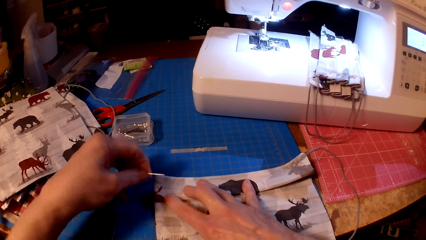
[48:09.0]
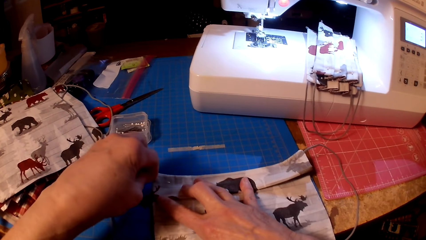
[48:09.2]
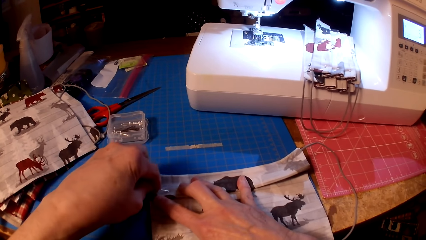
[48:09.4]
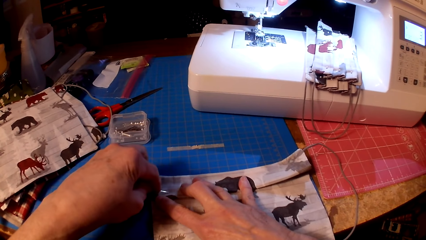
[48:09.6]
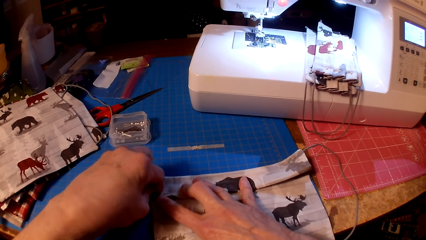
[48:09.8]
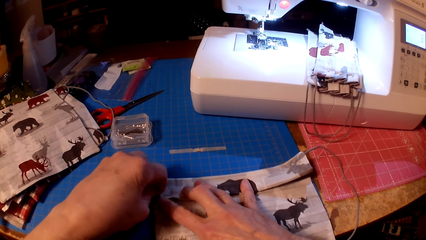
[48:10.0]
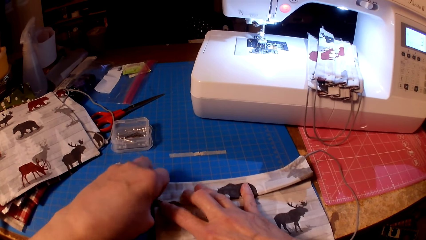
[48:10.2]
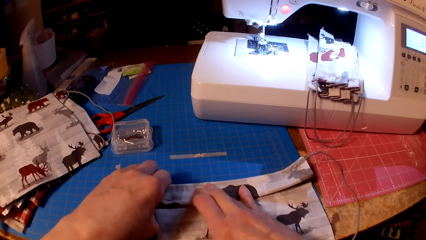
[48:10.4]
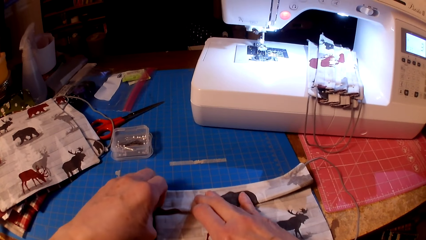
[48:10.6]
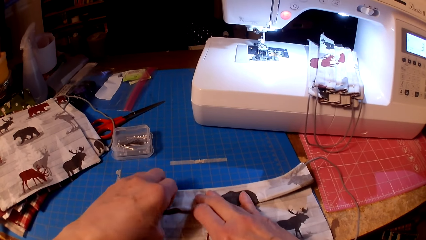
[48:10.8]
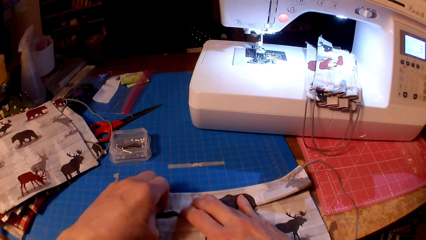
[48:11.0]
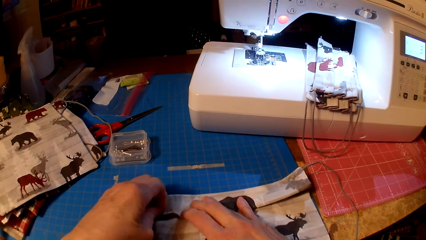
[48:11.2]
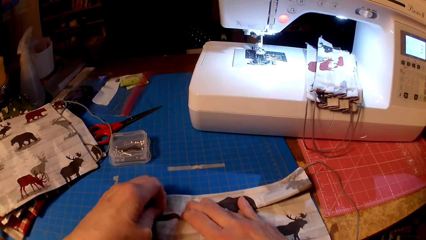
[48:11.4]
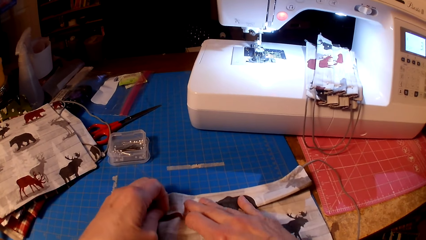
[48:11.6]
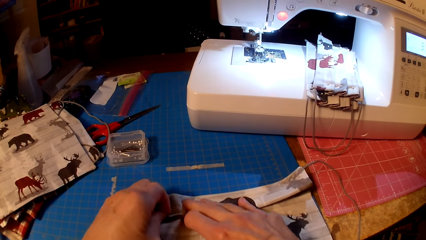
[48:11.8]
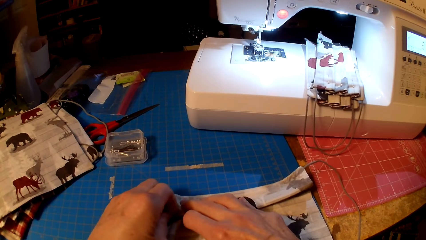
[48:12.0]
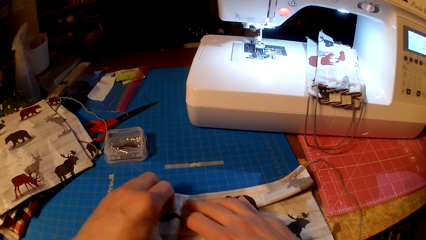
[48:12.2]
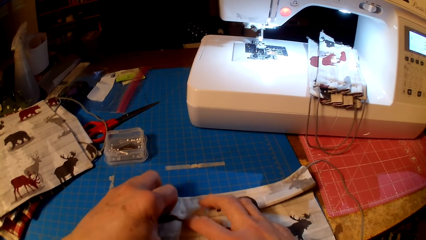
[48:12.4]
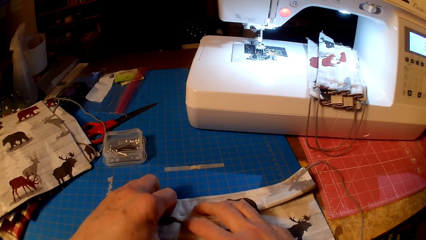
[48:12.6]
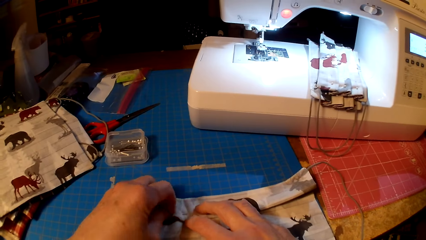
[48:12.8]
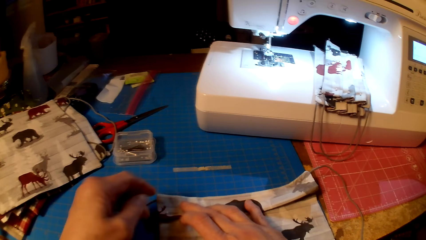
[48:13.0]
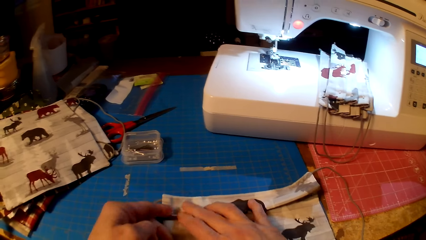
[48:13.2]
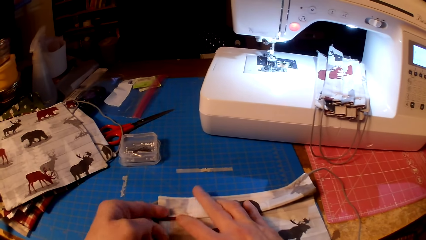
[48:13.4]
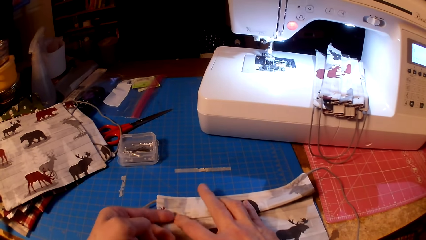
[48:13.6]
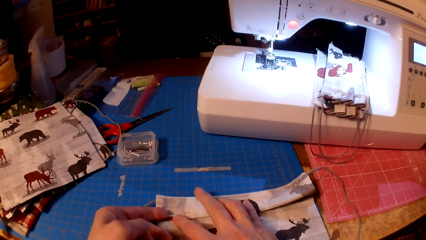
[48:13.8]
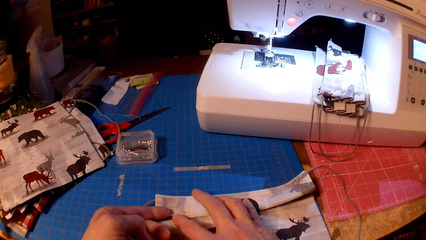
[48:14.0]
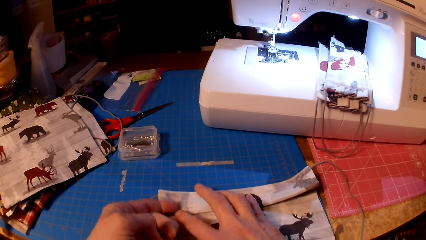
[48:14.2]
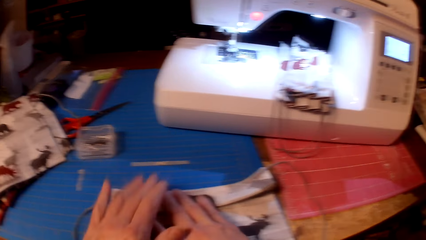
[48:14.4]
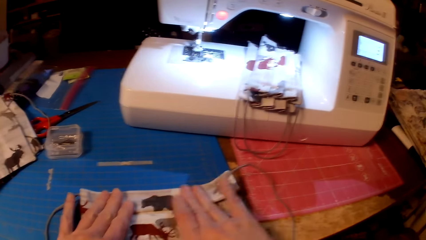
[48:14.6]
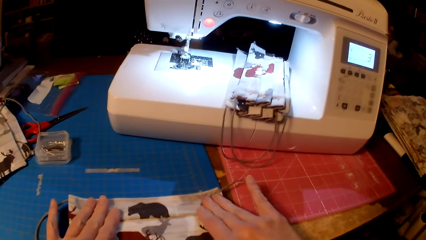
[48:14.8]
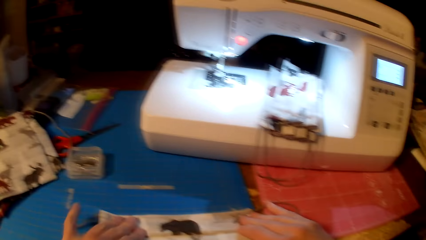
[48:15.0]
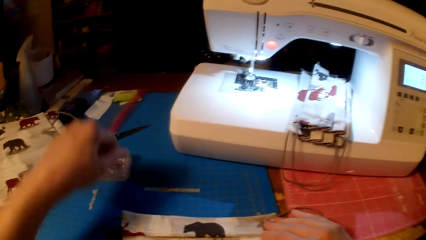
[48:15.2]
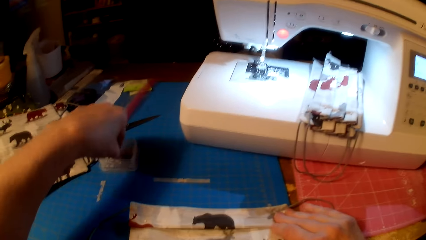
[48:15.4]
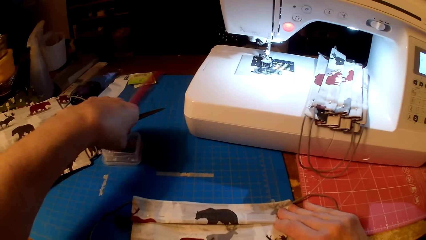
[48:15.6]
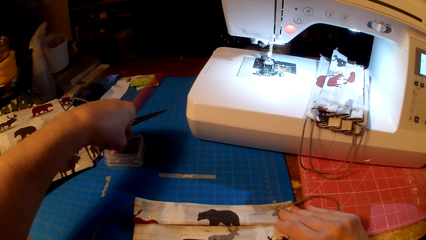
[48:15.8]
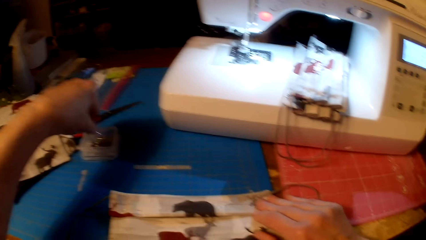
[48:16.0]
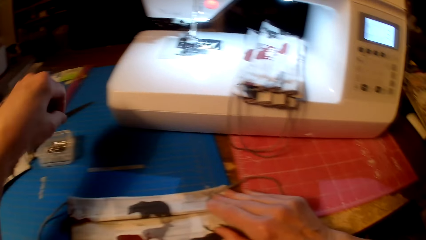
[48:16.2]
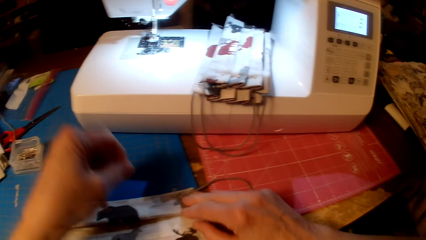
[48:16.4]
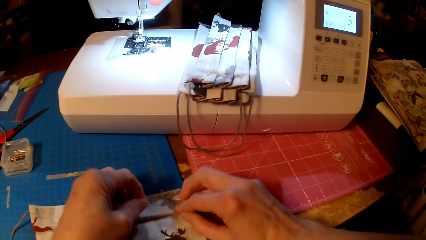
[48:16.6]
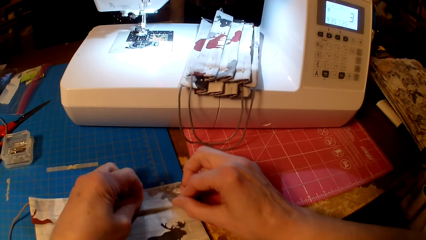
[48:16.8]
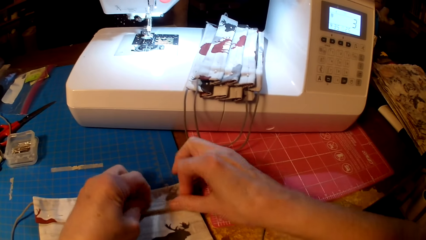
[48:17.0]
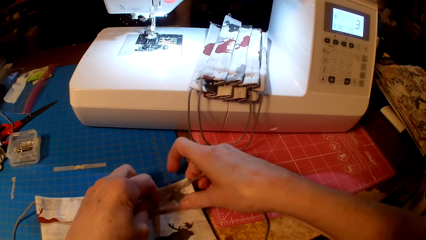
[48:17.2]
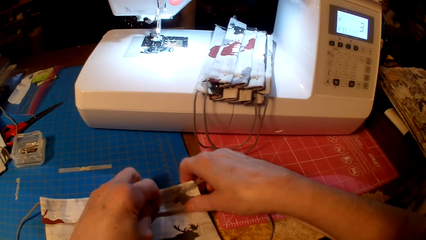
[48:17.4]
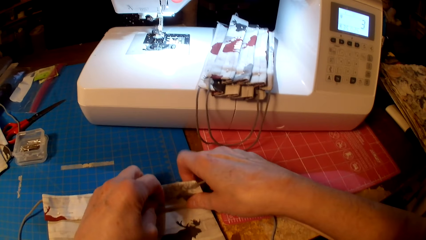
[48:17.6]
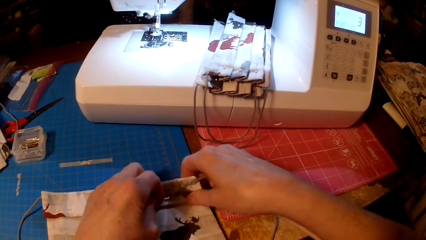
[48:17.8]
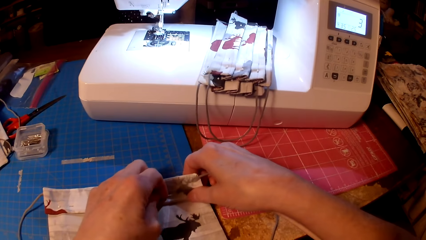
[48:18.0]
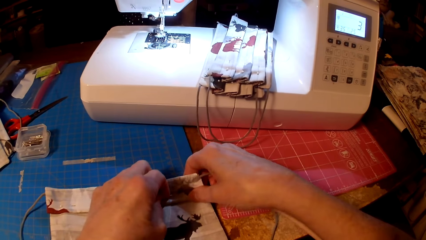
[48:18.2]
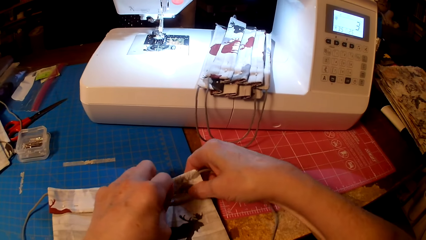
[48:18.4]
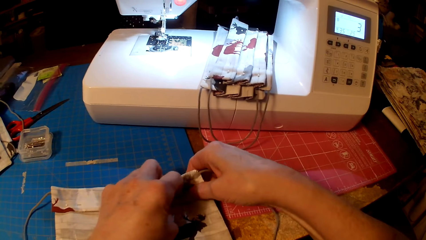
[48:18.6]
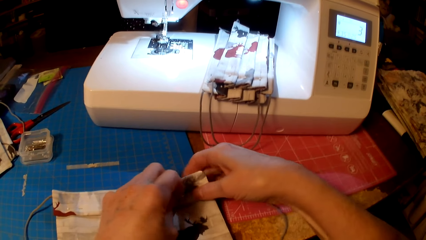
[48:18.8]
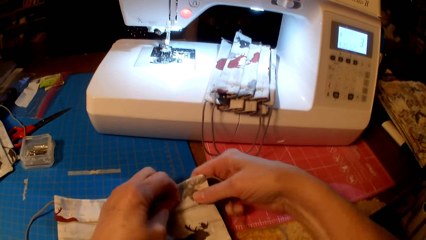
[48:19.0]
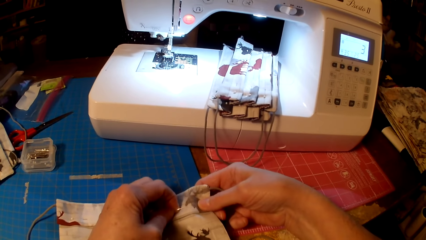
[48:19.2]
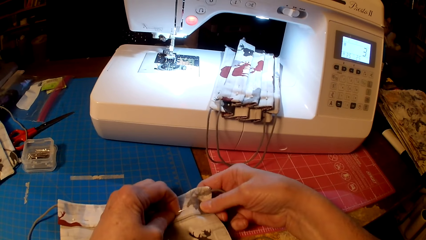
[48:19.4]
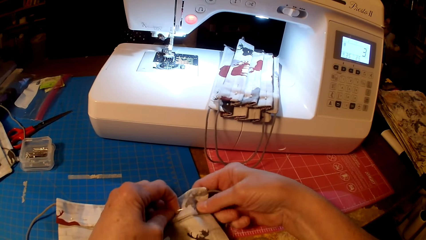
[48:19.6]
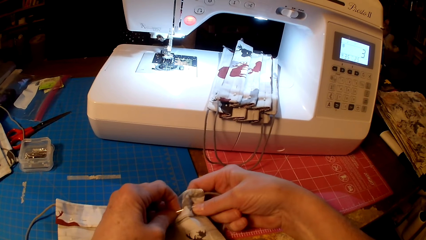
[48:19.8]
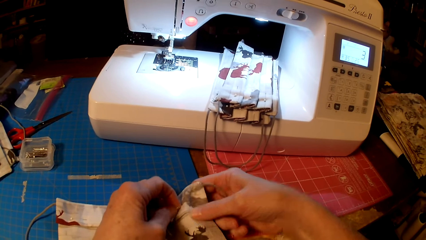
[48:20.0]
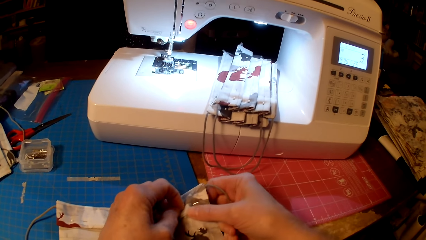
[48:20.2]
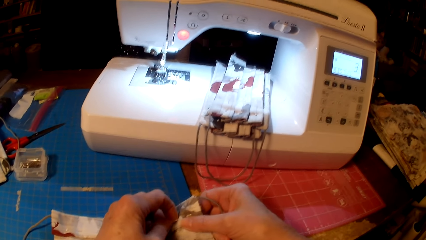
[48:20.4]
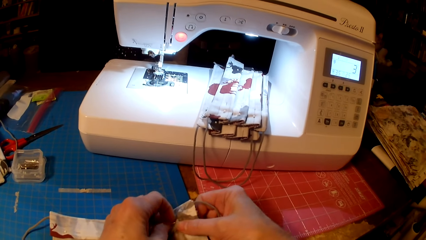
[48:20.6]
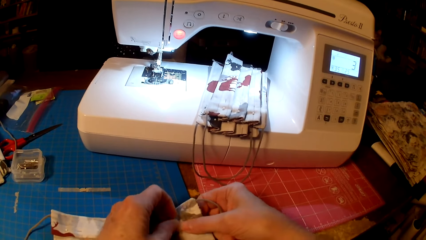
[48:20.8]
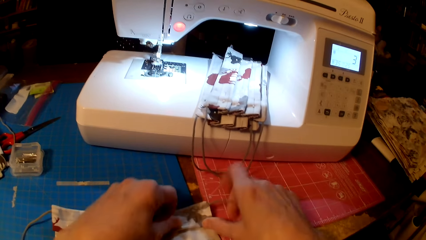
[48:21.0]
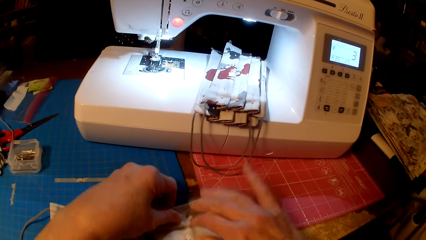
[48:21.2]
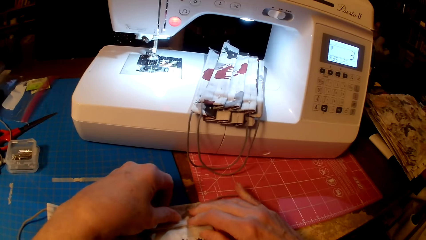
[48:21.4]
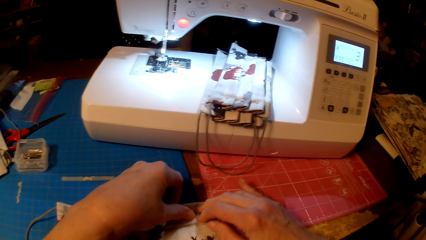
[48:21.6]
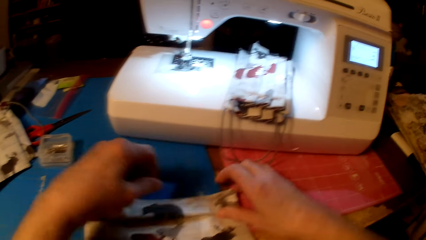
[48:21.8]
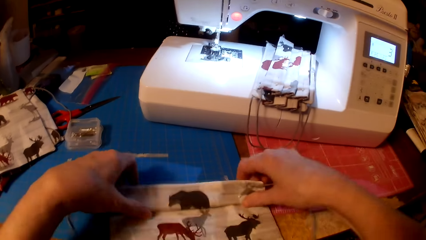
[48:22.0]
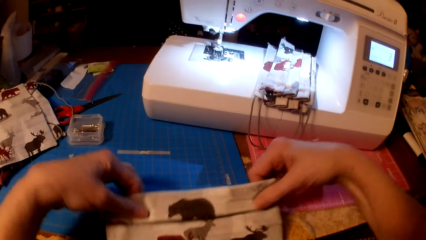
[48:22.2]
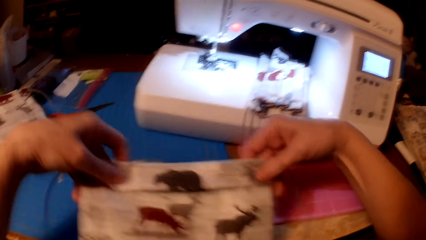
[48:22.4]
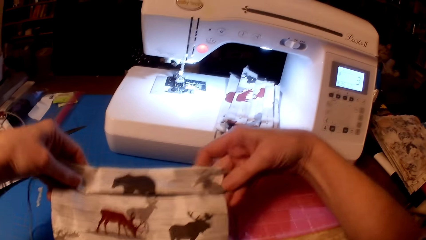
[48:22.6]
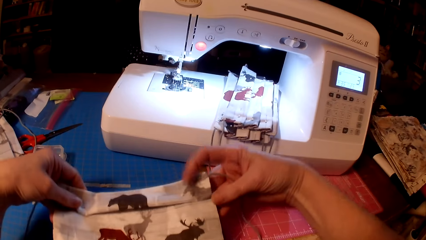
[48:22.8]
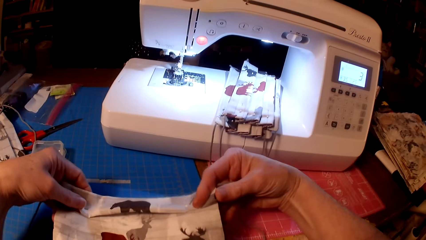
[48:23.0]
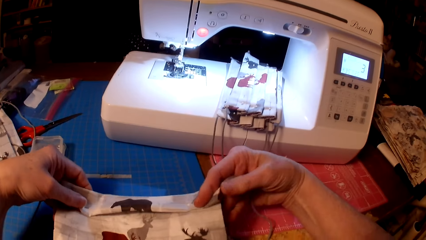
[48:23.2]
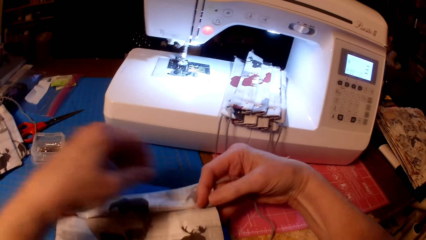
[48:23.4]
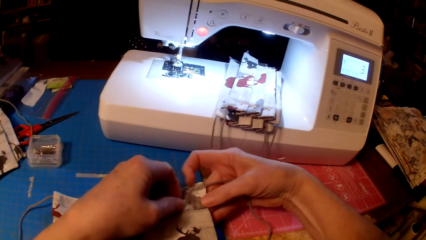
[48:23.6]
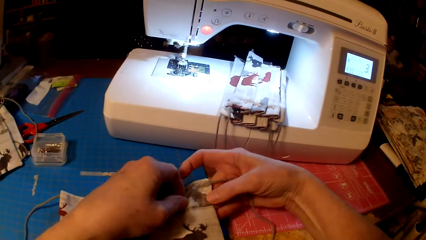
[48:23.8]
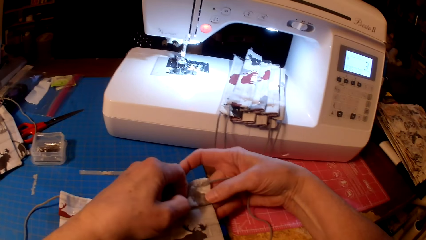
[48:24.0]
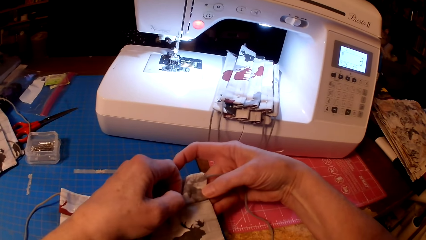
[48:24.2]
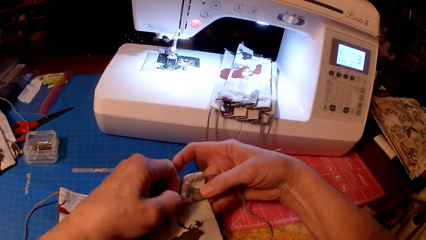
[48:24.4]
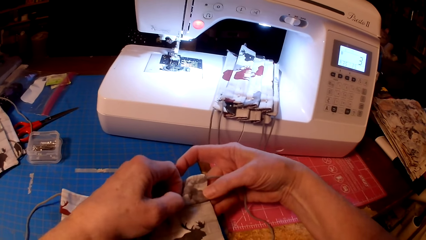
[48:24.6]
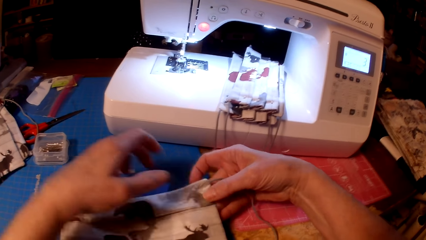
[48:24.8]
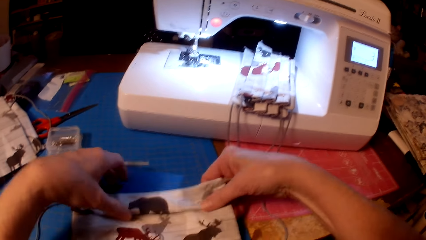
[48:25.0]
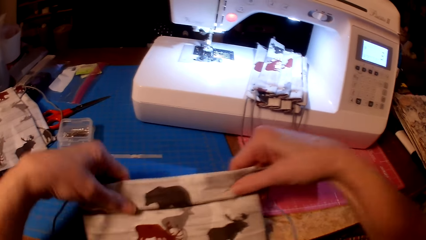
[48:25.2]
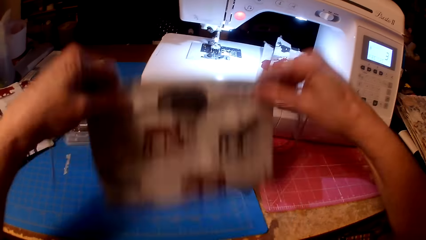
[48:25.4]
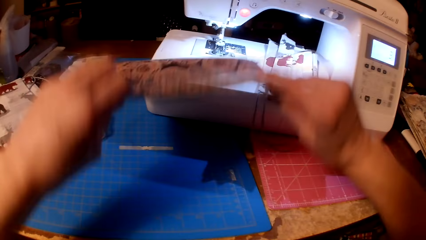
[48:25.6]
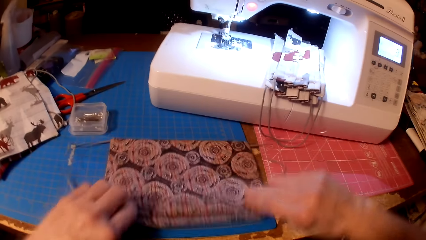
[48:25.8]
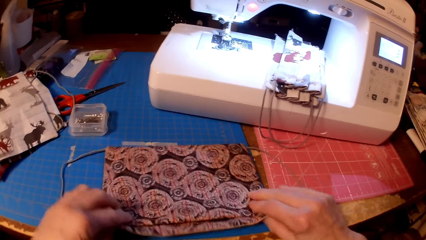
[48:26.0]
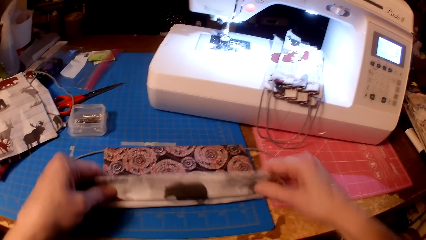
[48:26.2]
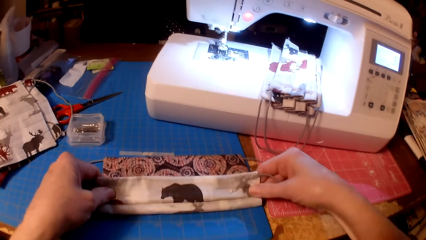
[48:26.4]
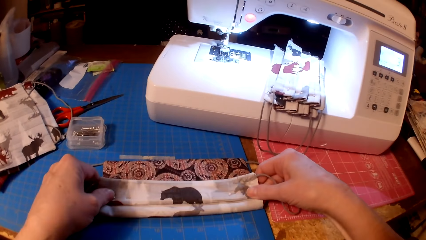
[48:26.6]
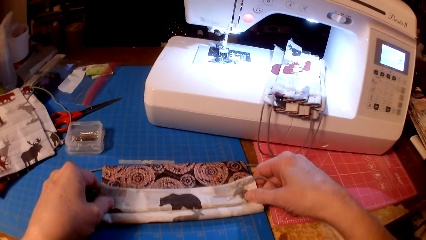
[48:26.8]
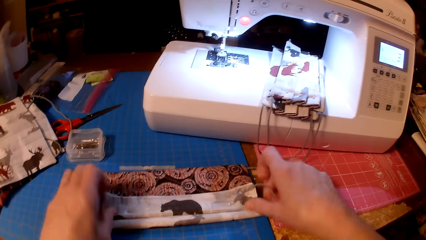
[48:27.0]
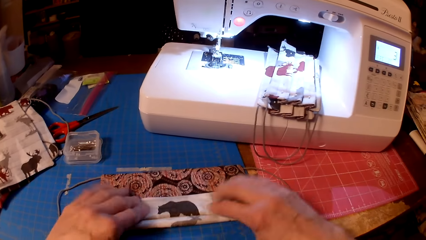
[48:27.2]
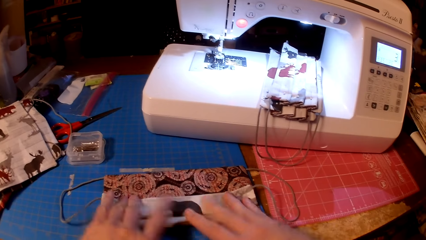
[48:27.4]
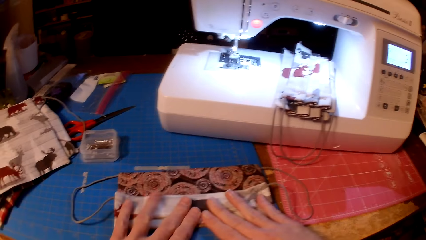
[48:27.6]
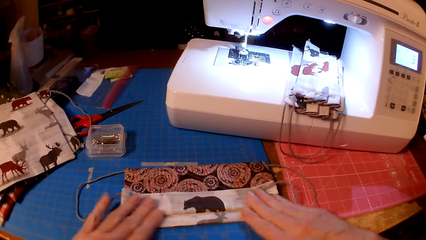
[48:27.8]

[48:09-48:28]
The camera wearer pins the fabric. They pick a pin. They pin the fabric. They fold the piece of cloth.
